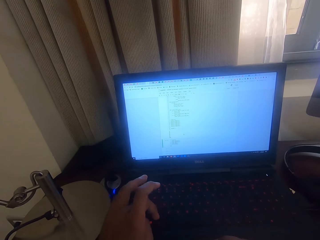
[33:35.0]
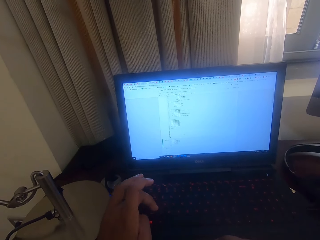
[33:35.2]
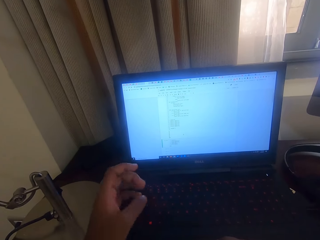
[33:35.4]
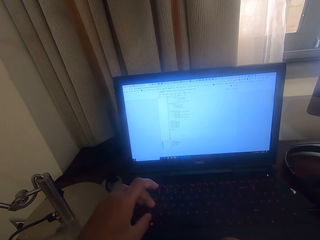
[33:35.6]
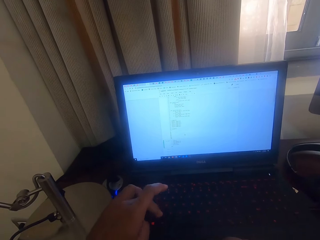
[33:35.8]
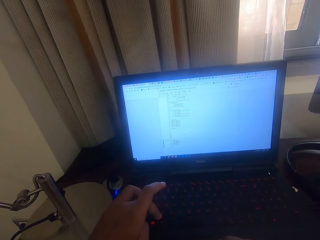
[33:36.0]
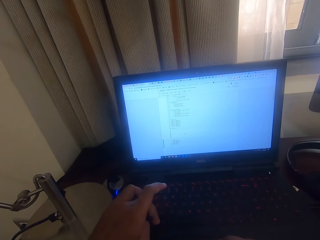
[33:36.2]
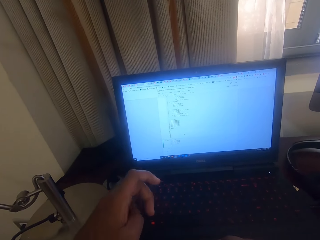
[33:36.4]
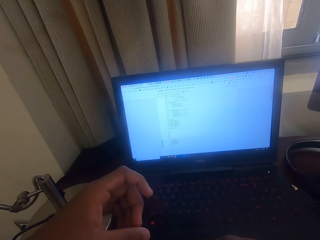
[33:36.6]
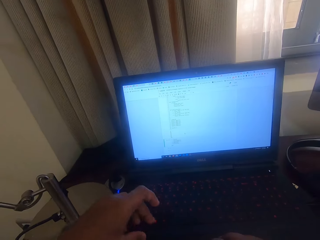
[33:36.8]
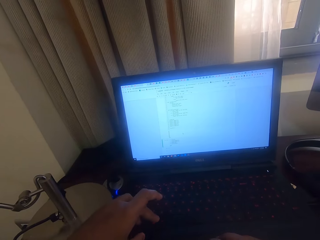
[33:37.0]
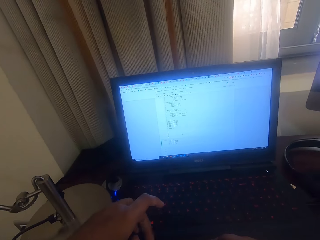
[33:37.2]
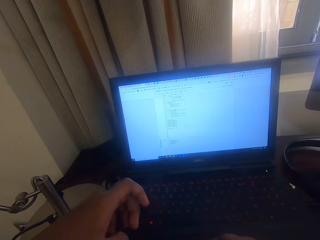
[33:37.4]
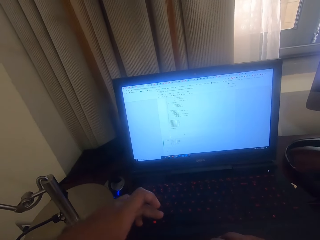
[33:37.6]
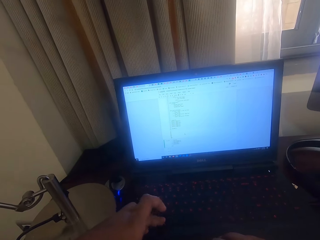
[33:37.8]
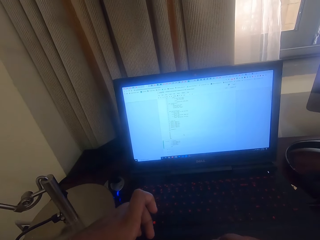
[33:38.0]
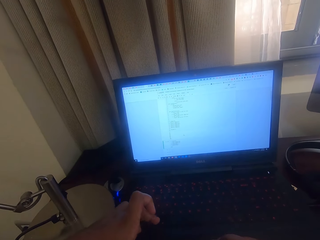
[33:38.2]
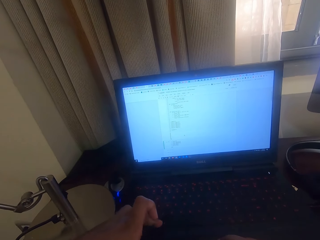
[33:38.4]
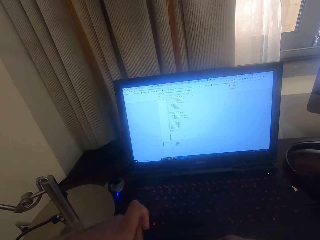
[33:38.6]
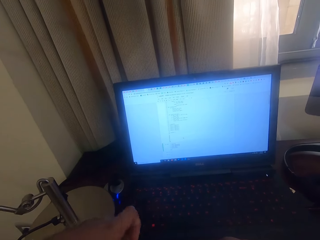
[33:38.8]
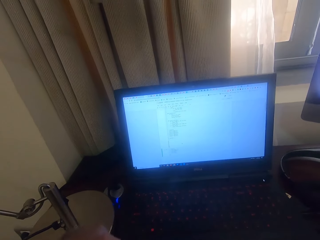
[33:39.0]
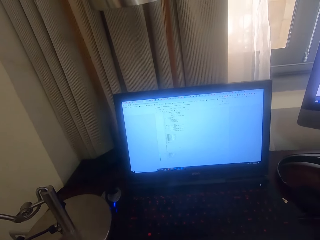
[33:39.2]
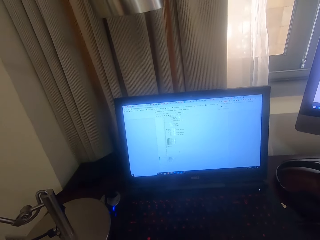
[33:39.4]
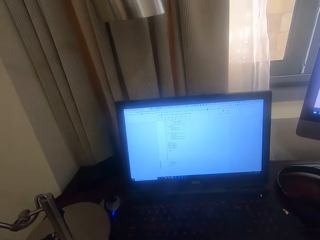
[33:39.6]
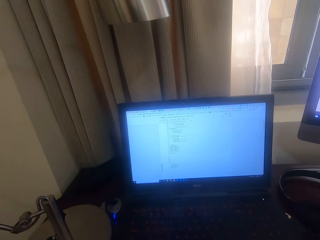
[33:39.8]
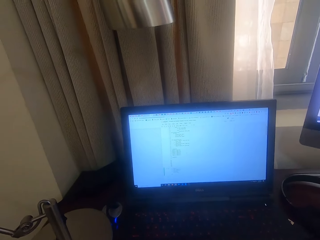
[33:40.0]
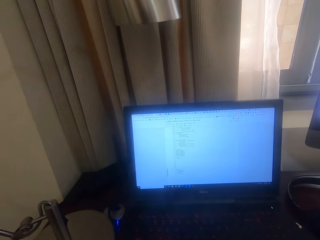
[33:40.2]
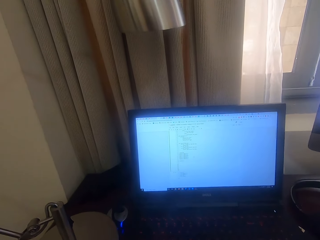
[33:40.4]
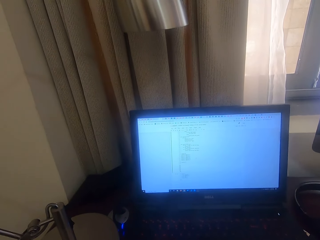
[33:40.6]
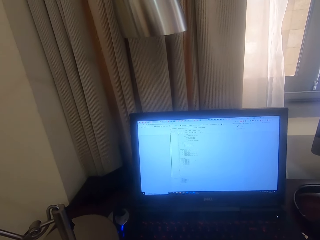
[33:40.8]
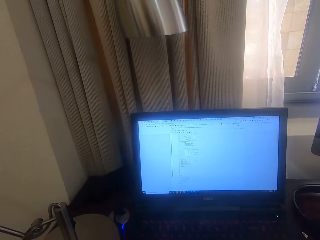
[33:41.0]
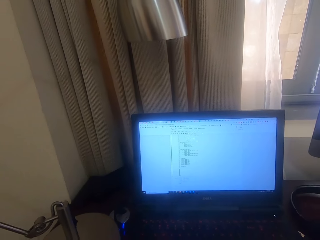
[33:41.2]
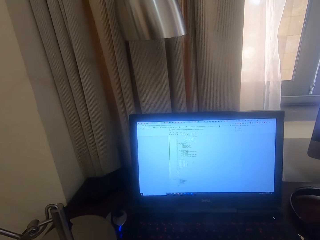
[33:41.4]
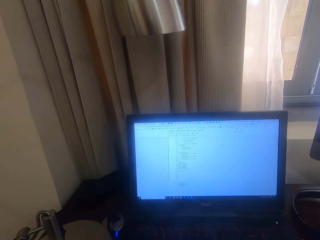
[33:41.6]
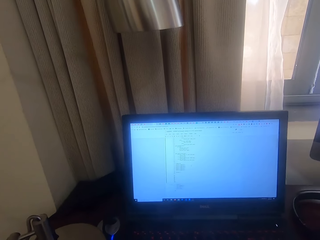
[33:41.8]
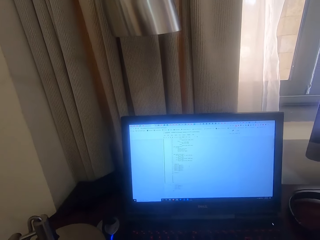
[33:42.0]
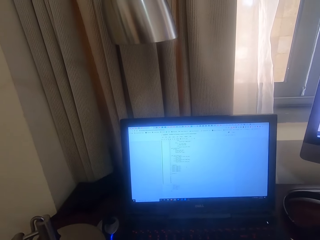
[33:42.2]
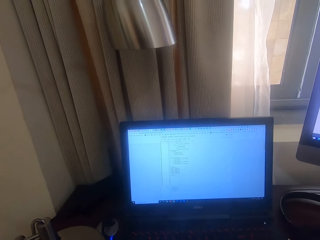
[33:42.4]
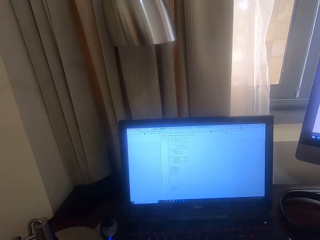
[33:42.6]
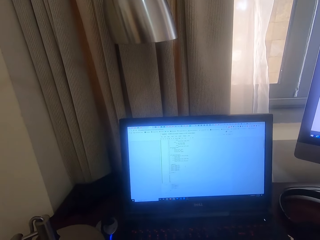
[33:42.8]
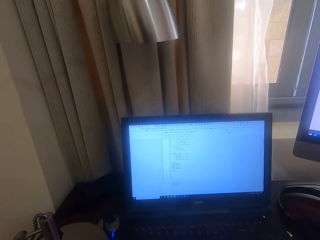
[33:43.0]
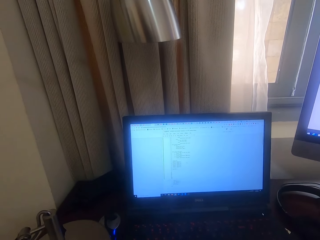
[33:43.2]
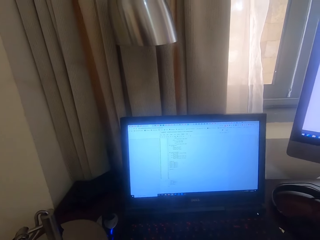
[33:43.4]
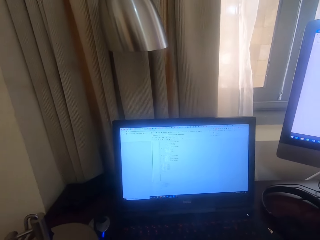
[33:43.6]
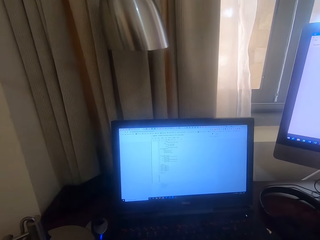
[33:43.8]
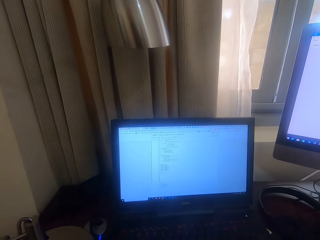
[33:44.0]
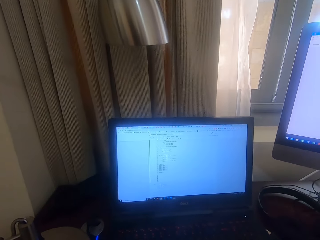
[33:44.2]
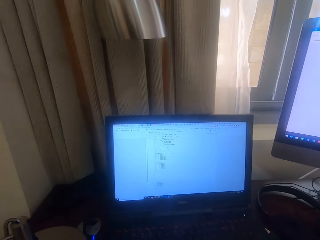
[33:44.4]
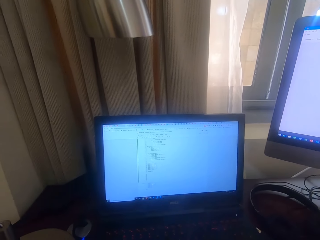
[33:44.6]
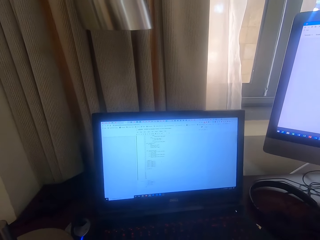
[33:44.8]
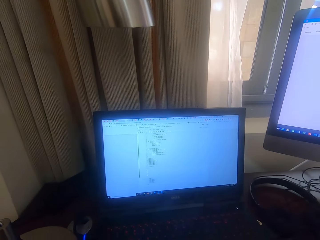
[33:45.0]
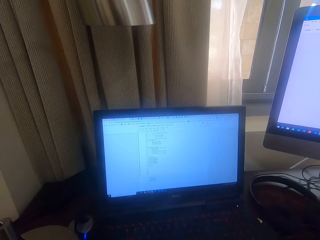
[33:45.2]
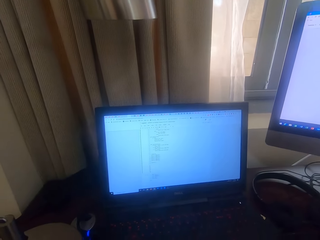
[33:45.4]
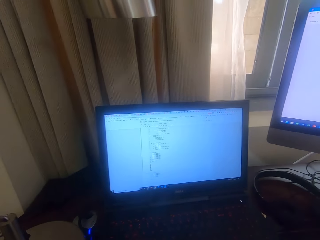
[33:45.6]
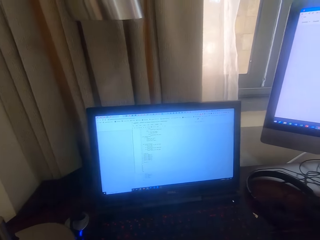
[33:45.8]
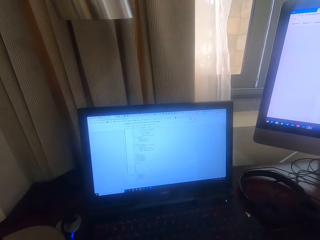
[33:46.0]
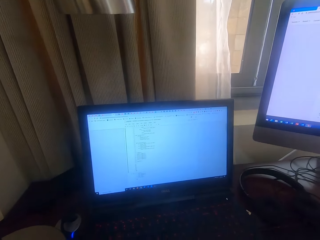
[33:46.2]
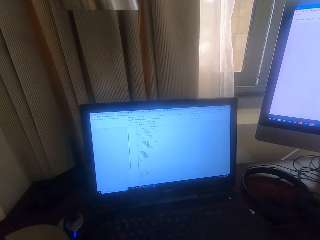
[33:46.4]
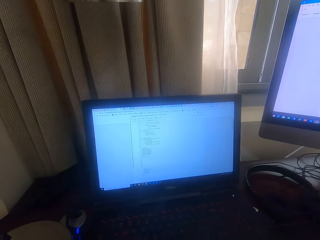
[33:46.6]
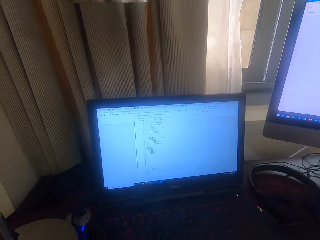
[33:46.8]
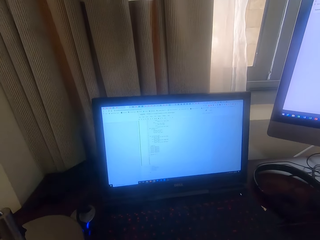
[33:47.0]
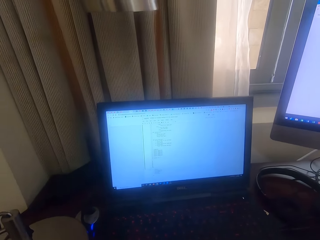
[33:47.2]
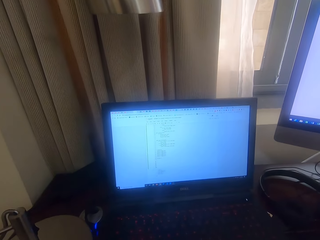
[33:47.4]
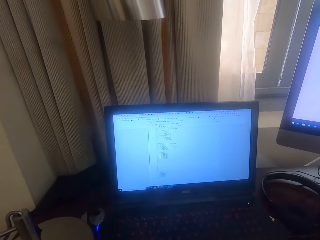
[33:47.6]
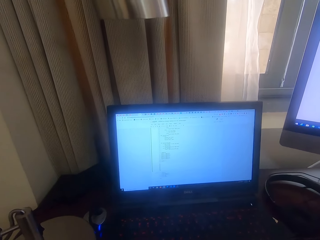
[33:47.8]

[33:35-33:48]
The camera wearer types on the laptop. They type on the laptop again. They stare at the laptop.

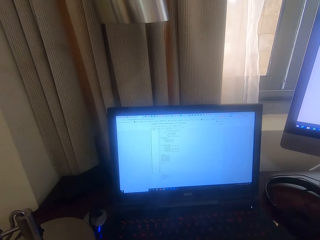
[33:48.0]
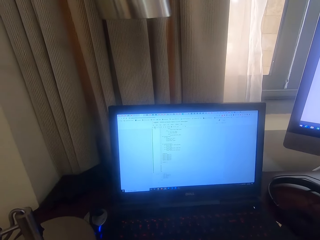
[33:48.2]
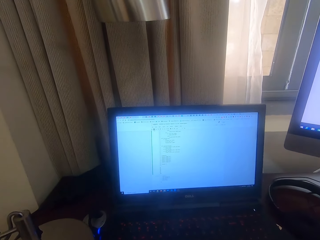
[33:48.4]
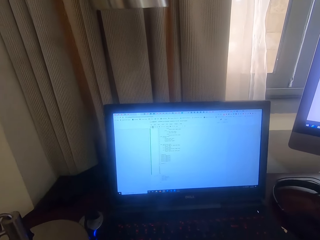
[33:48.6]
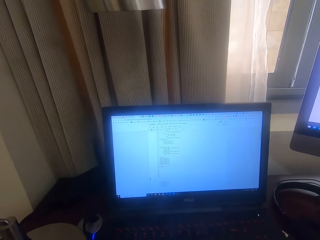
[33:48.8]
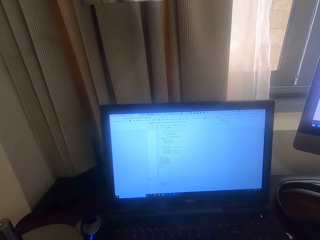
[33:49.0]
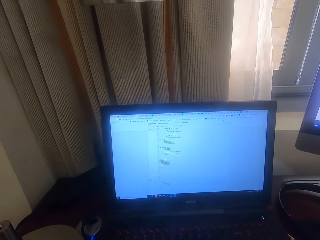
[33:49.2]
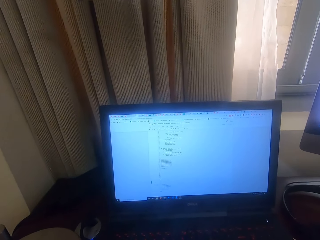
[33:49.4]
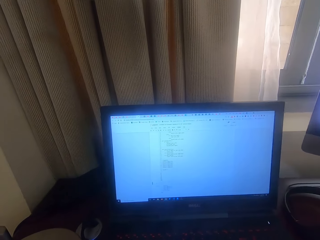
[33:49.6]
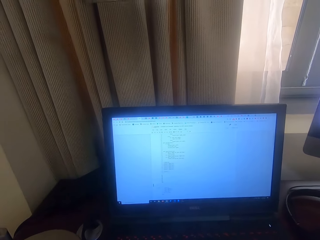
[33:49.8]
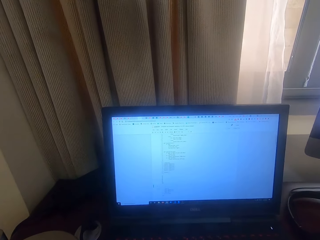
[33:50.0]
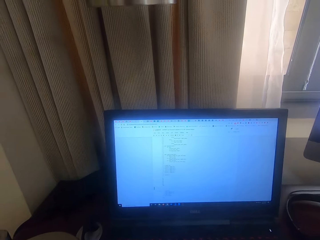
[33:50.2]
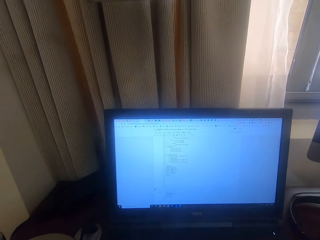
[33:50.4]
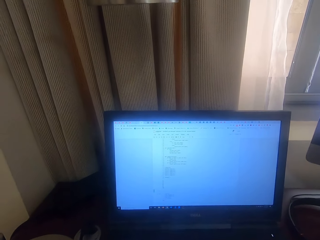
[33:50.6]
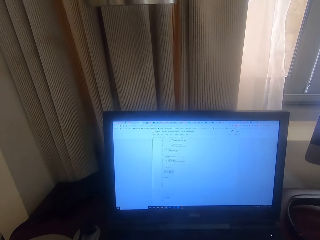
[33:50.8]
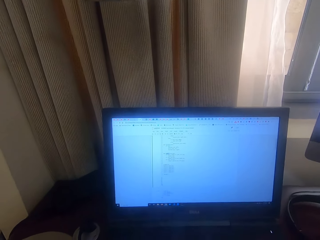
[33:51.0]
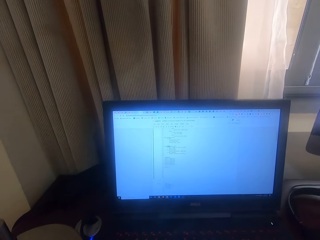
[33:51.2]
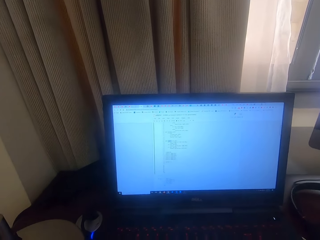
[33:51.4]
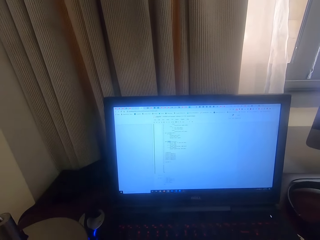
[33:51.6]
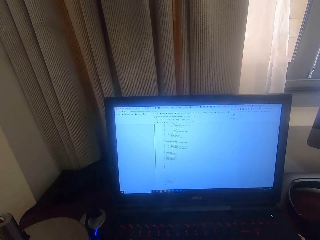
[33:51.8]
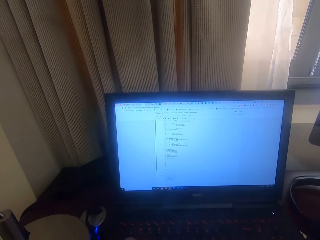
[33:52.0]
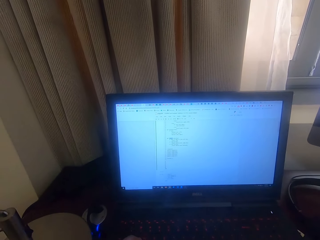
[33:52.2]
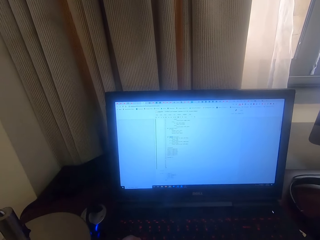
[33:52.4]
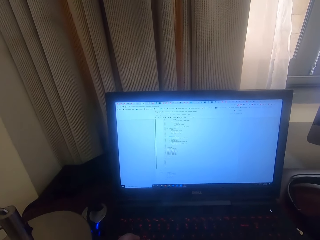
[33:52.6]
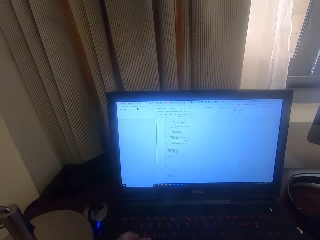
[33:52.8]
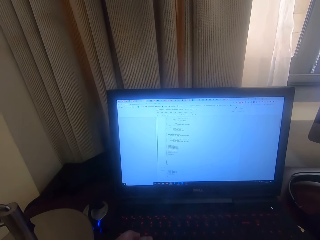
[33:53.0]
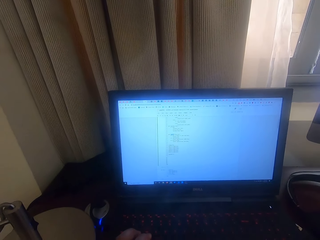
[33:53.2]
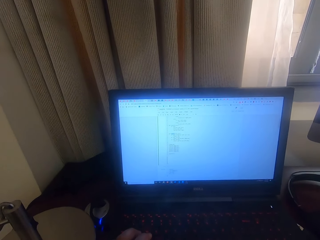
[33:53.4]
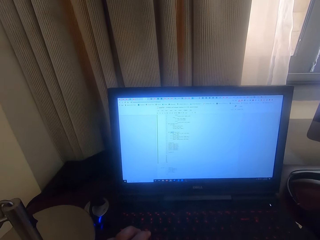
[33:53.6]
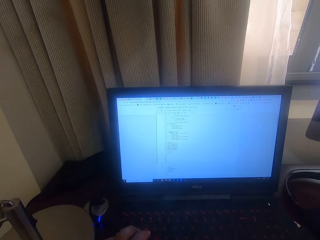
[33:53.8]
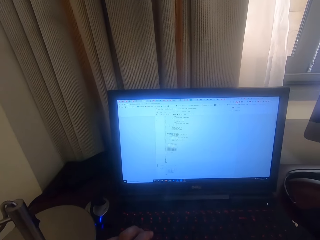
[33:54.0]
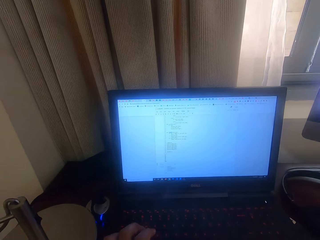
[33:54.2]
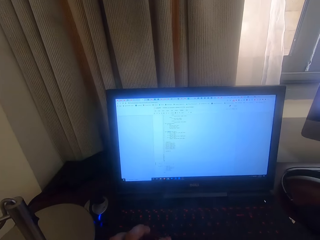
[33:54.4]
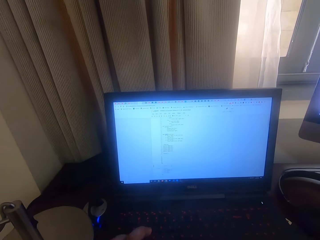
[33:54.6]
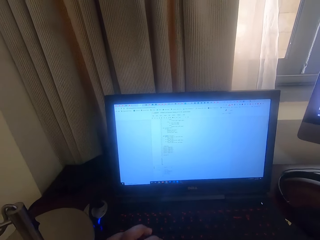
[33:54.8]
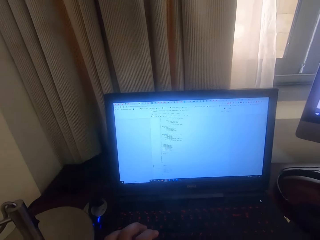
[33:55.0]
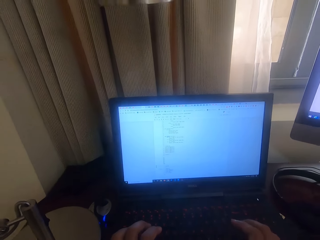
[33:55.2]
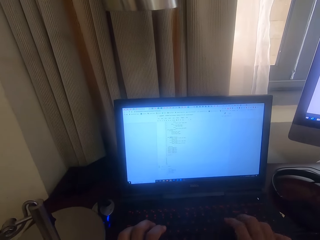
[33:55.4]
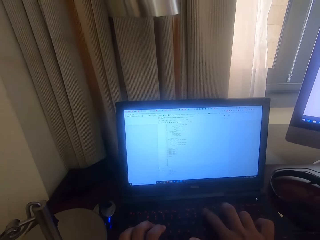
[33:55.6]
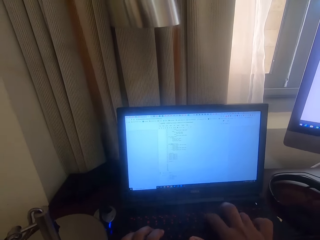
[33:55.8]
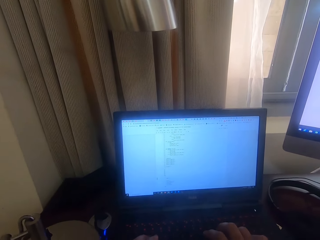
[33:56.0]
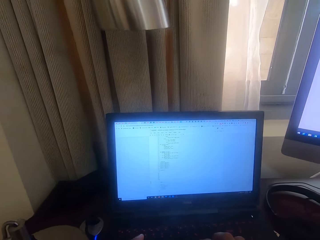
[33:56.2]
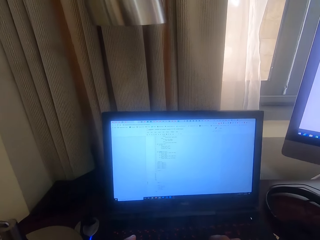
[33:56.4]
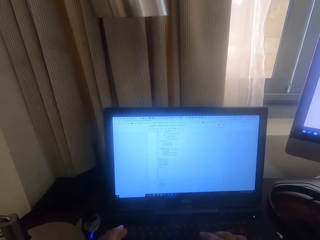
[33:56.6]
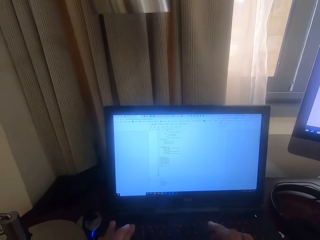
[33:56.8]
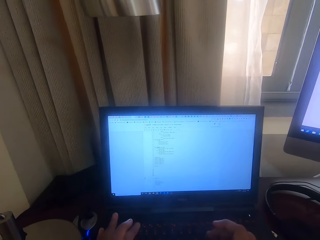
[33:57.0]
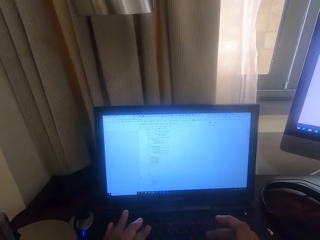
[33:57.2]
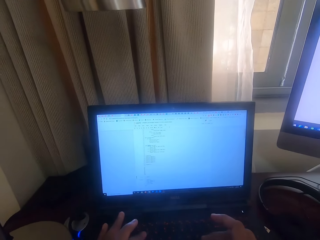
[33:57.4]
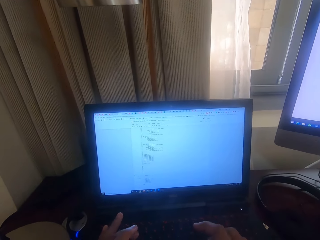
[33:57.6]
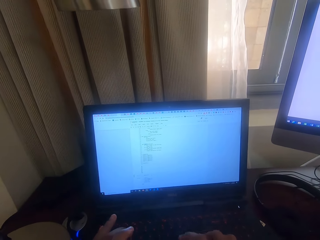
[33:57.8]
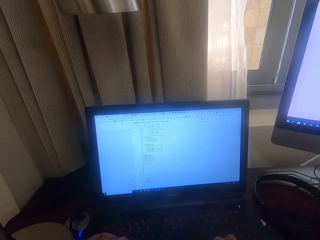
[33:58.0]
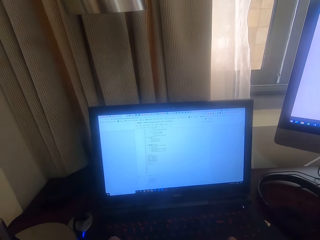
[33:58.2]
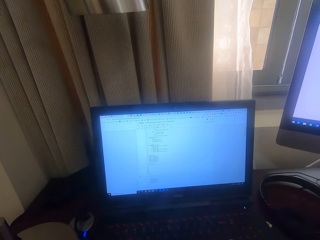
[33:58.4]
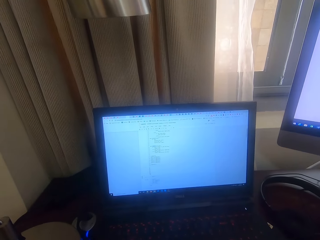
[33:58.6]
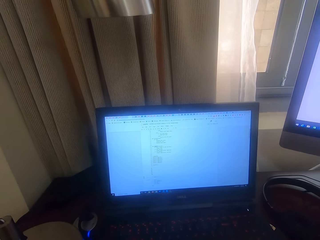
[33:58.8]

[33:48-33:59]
The camera wearer types on the laptop.
